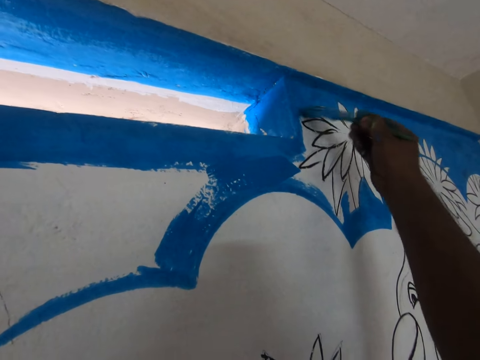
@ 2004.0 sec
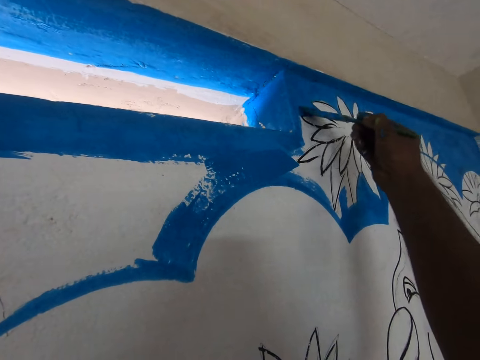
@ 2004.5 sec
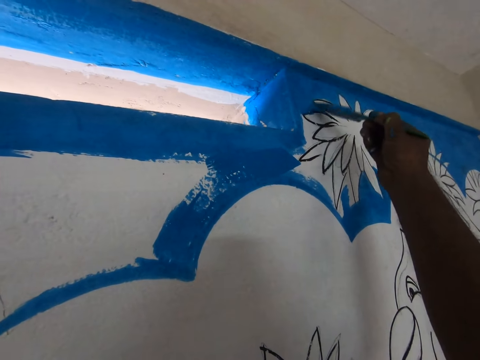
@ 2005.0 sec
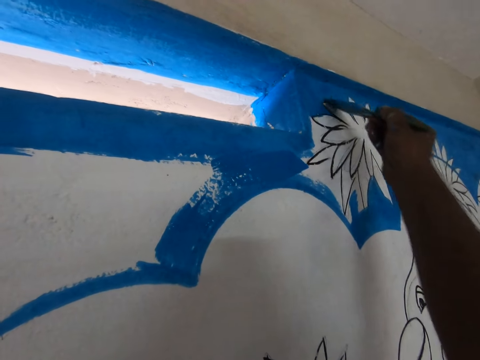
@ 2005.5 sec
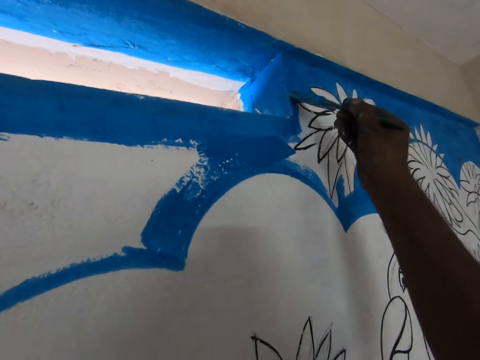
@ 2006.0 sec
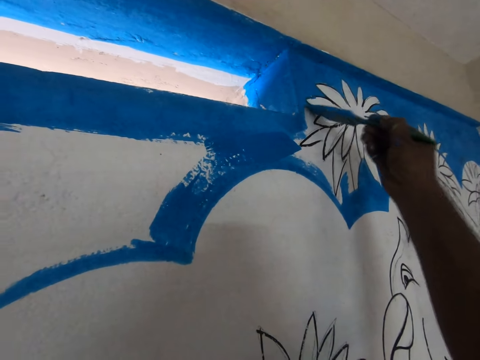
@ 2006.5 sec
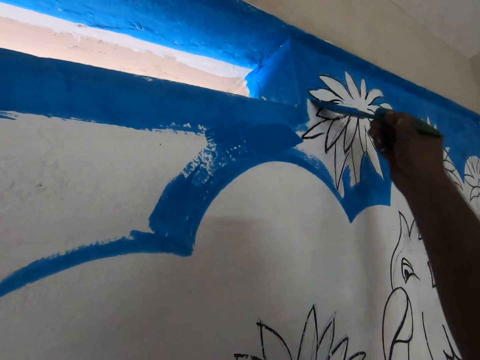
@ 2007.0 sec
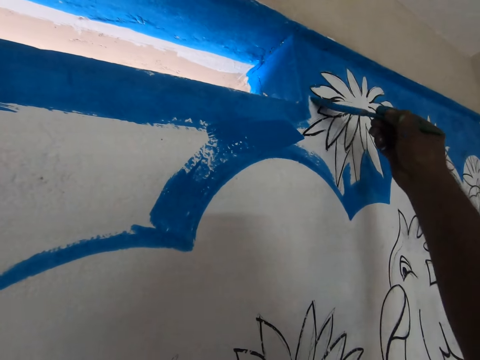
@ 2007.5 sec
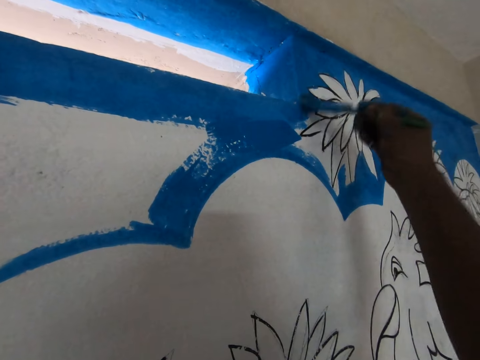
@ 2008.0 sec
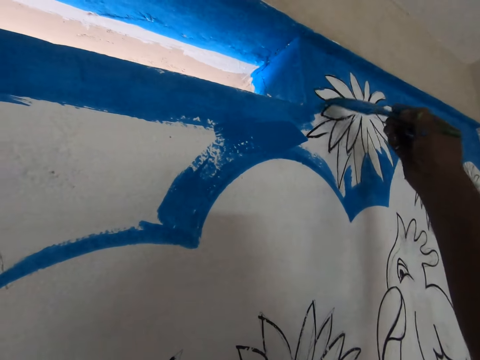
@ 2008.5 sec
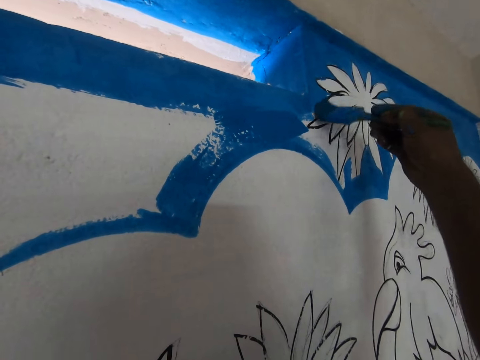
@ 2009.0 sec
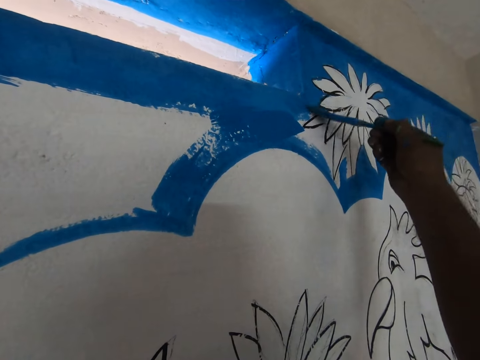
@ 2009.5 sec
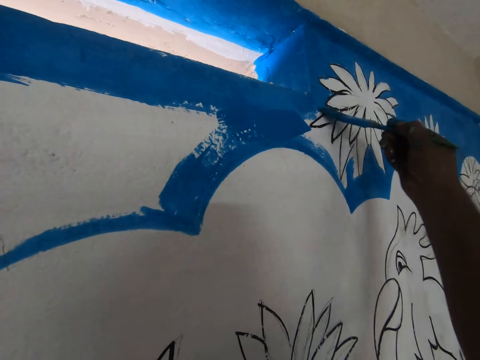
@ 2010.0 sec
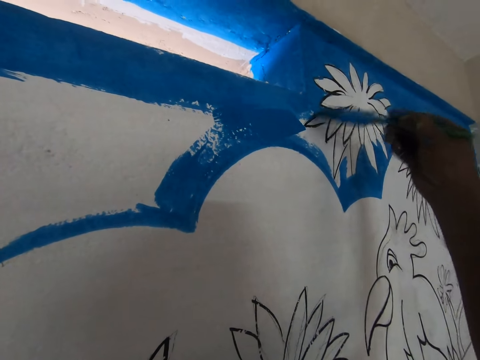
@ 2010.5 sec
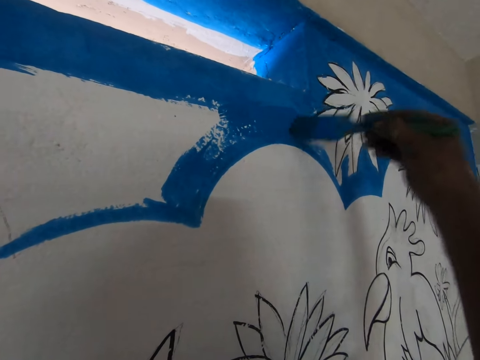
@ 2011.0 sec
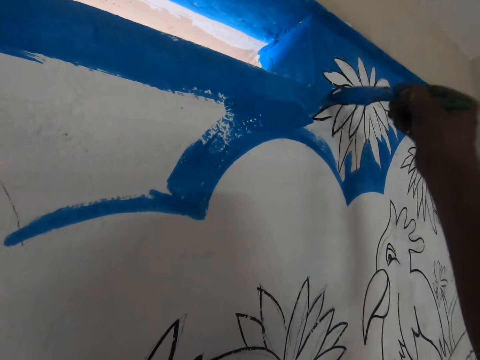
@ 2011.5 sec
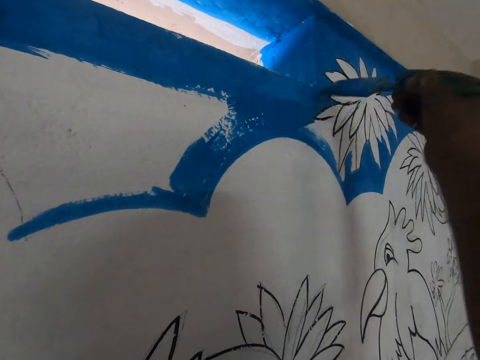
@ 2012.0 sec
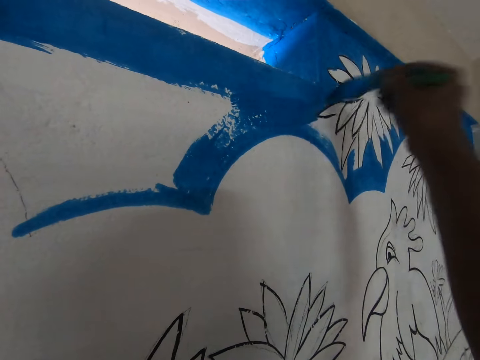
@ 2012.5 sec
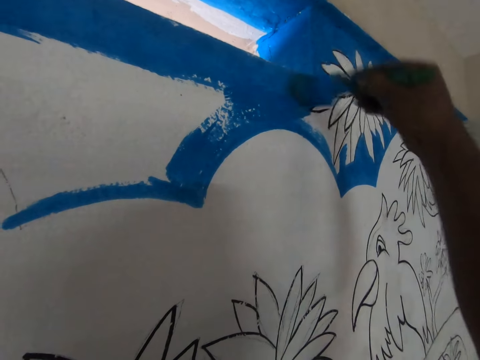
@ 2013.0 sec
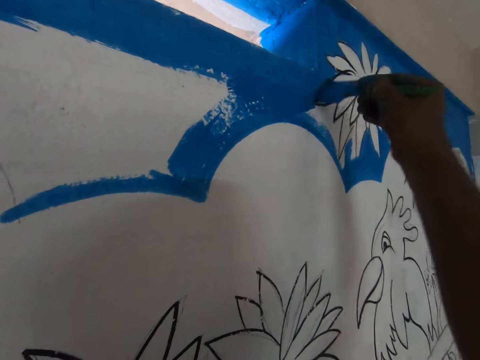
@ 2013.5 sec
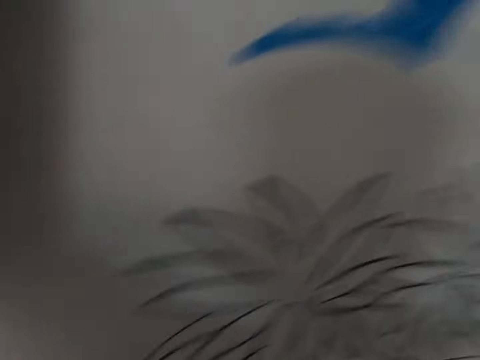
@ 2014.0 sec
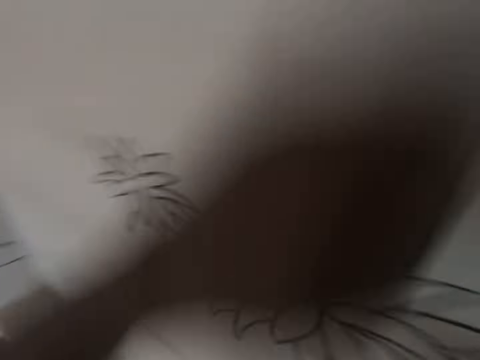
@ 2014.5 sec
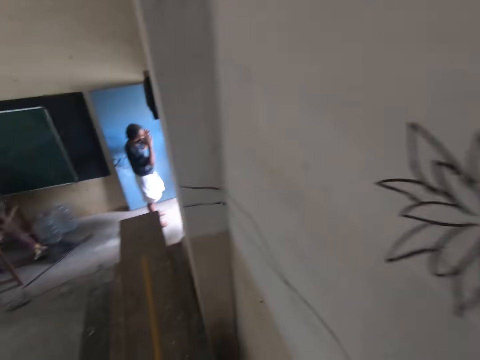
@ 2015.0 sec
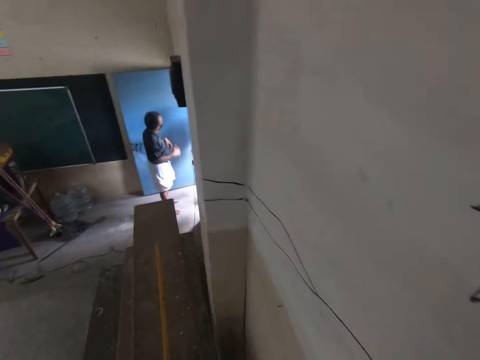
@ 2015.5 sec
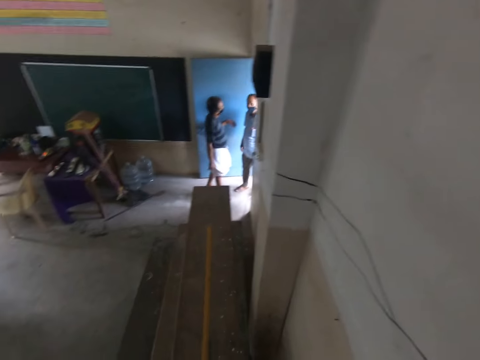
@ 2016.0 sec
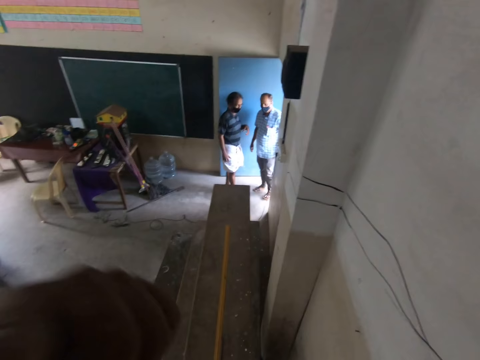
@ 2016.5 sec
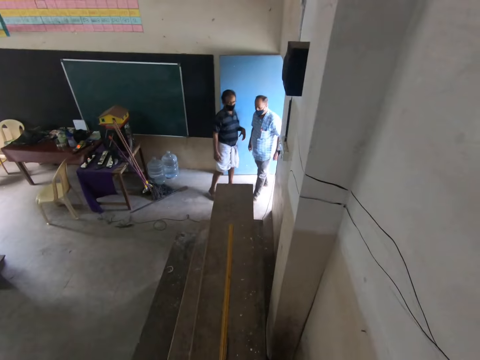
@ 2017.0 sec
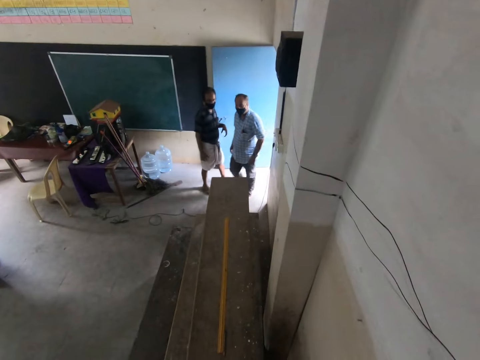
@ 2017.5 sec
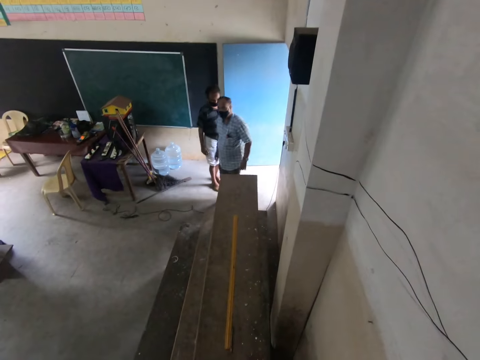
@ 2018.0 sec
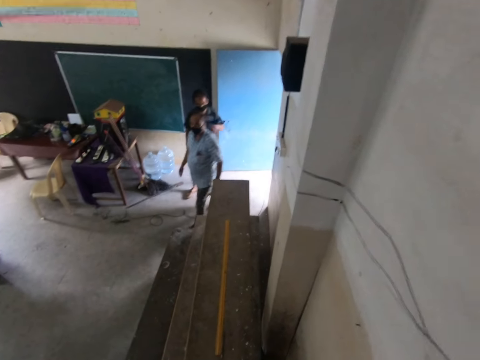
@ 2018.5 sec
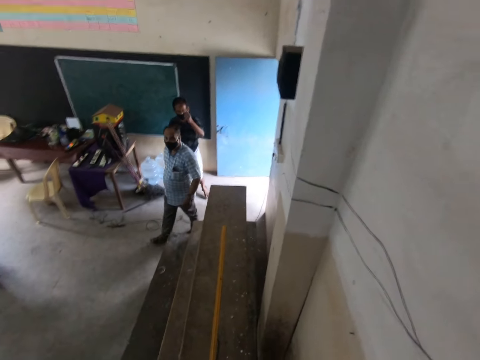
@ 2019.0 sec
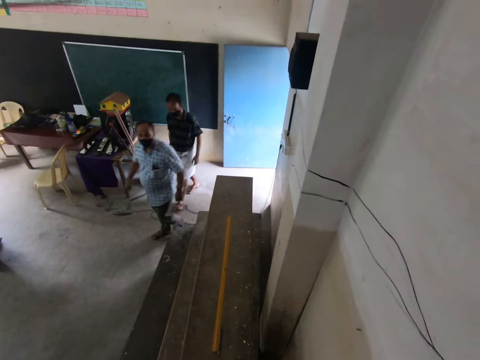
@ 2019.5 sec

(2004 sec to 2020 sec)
The camera wearer looks around. They look at a man. They talk to the man.

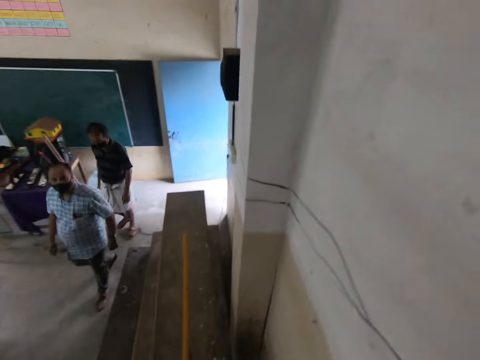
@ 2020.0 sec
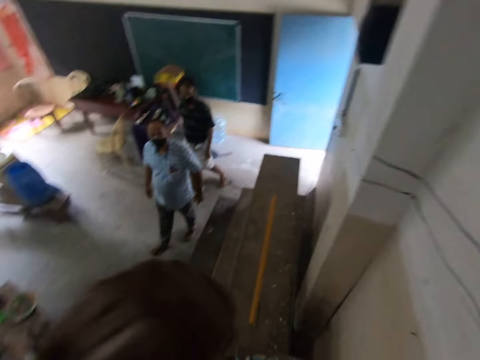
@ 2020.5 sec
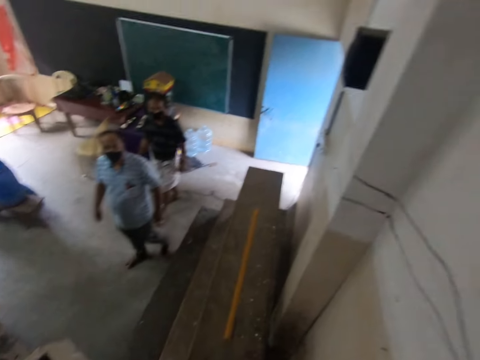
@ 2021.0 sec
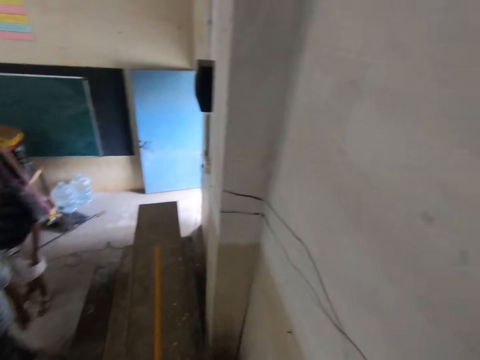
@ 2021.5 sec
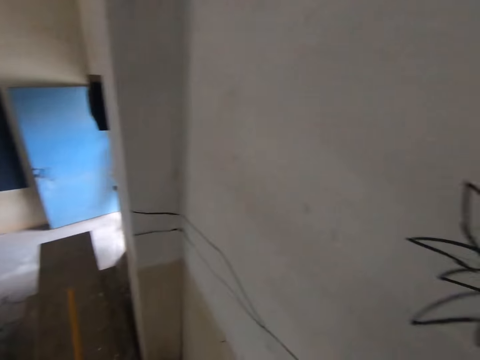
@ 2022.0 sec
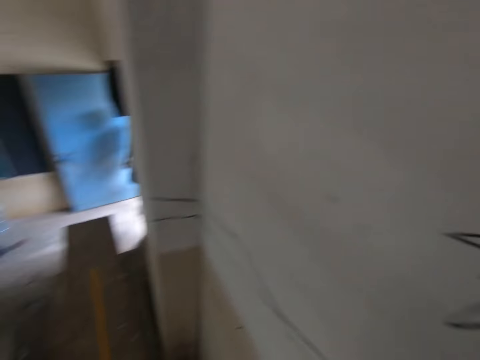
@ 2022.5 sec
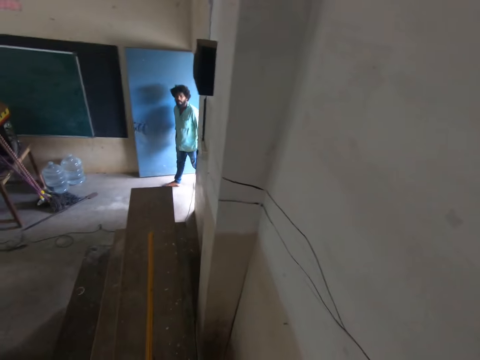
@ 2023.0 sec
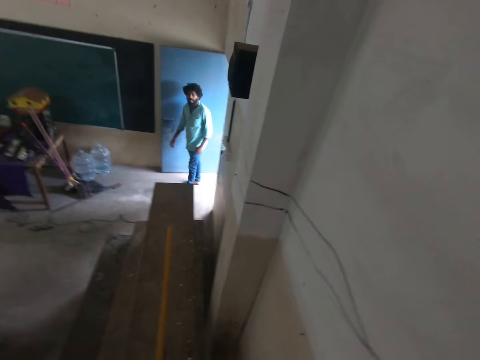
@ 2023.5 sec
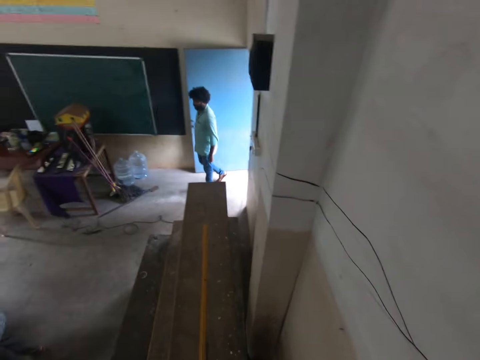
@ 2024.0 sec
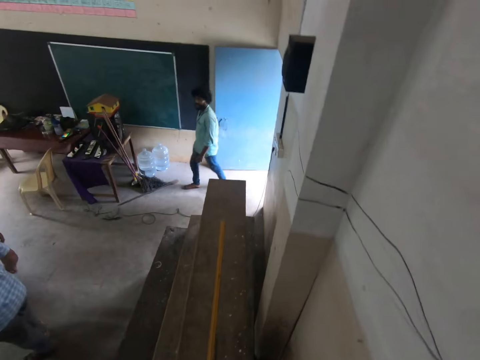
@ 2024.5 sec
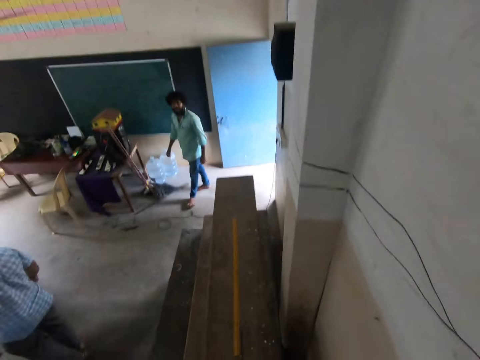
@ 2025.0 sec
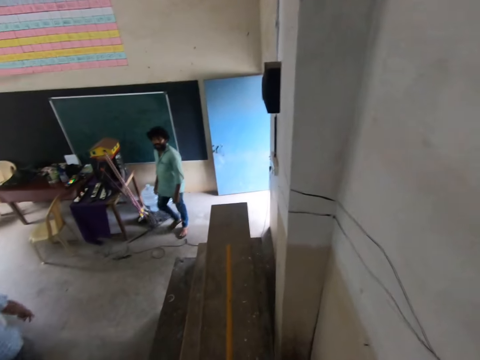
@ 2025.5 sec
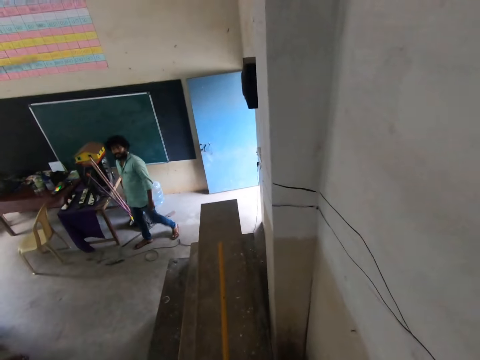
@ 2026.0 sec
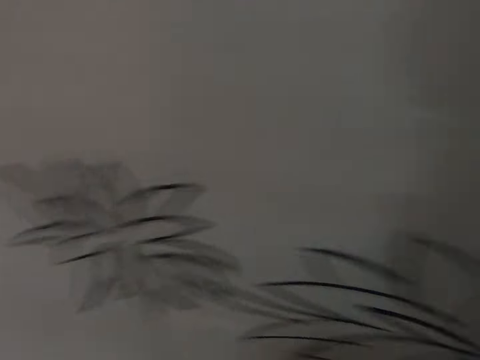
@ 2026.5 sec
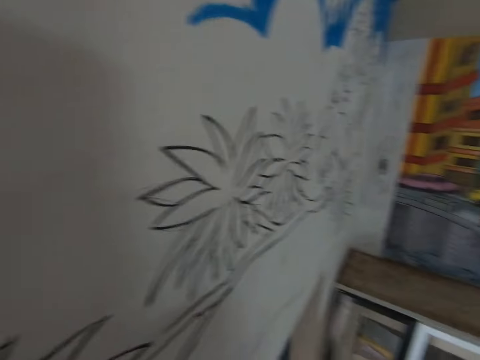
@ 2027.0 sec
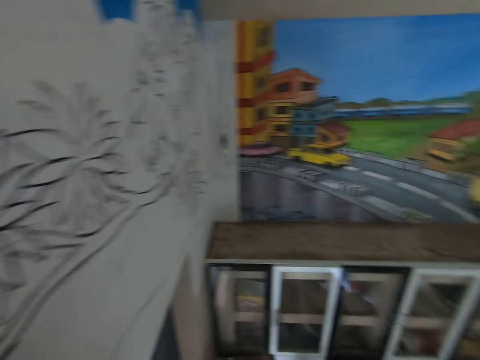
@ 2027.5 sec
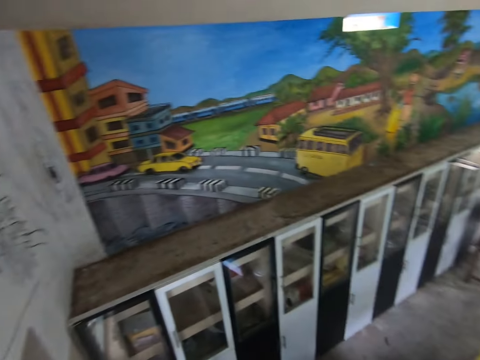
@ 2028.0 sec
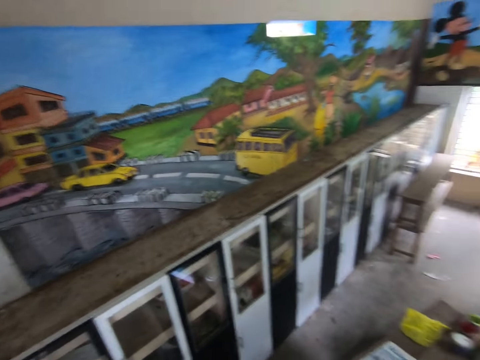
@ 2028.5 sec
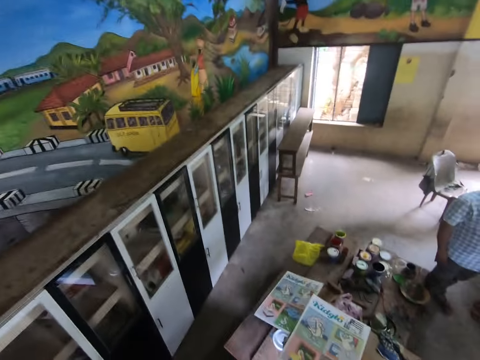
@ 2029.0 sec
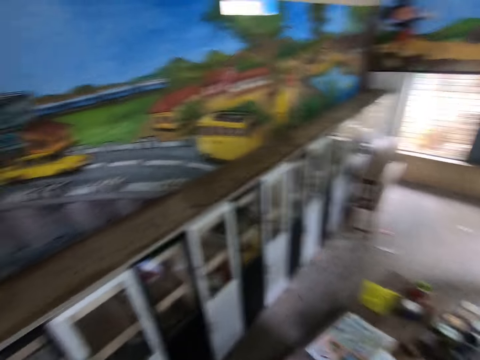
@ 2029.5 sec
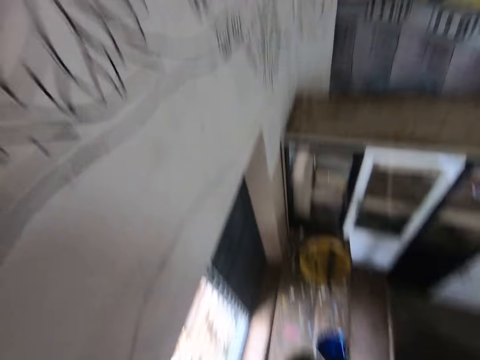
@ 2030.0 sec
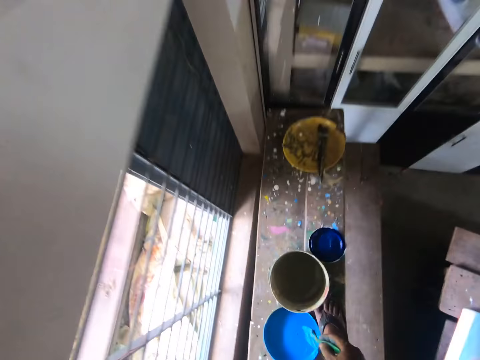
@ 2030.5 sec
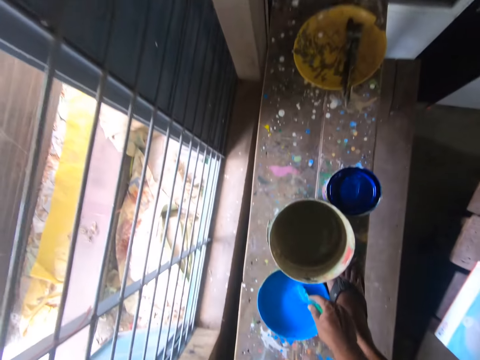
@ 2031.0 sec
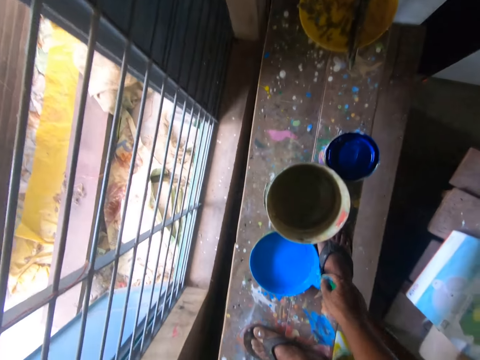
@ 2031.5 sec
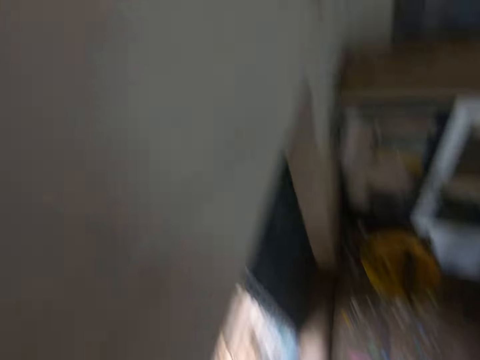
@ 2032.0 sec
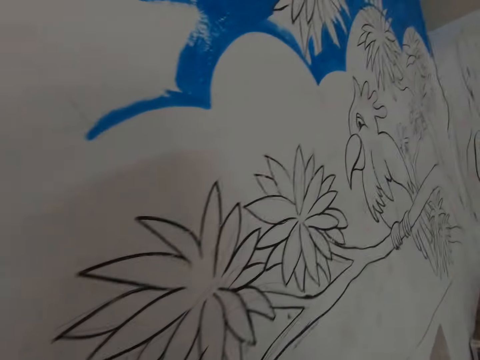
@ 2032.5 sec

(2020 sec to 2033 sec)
The camera wearer looks at another man. They talk to the man. They look around. They dip the brush in the paint.
